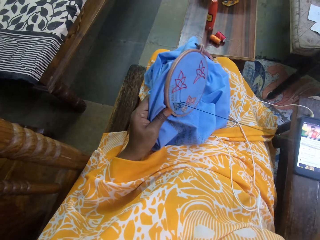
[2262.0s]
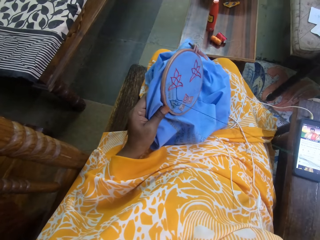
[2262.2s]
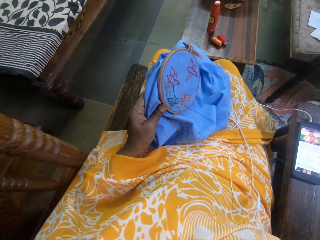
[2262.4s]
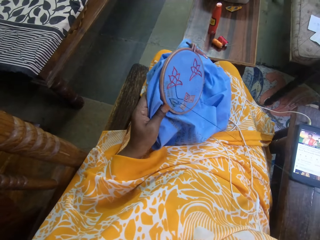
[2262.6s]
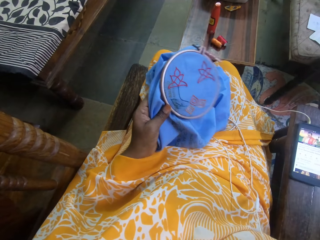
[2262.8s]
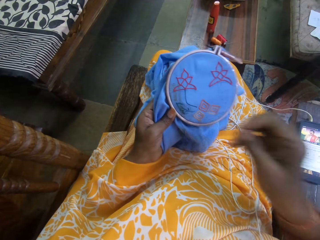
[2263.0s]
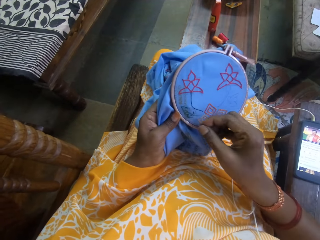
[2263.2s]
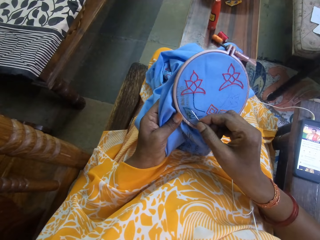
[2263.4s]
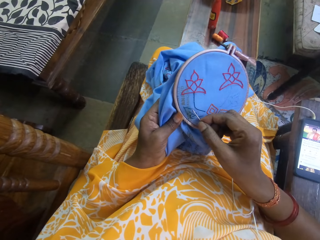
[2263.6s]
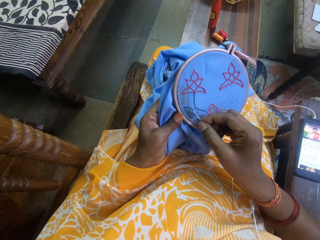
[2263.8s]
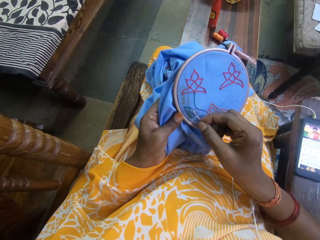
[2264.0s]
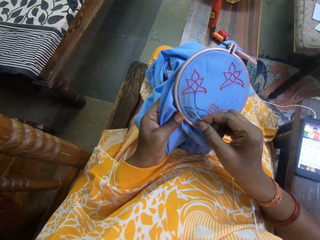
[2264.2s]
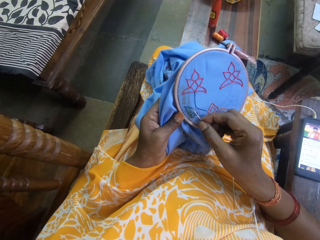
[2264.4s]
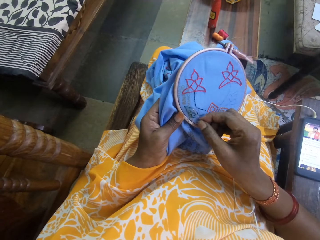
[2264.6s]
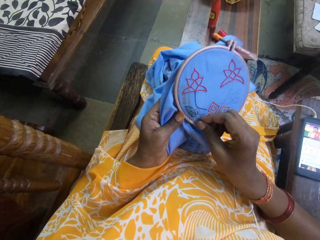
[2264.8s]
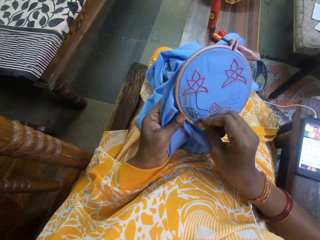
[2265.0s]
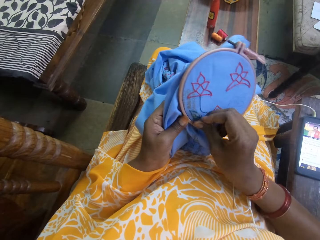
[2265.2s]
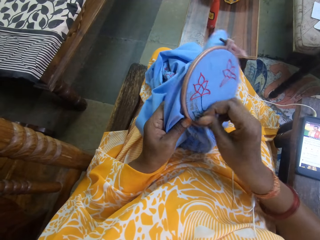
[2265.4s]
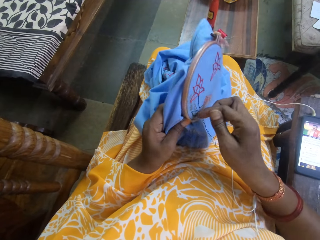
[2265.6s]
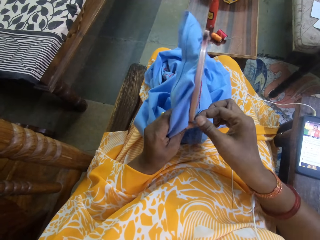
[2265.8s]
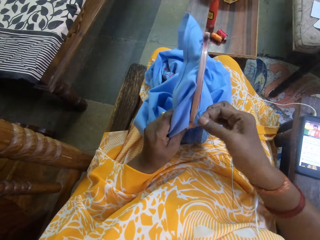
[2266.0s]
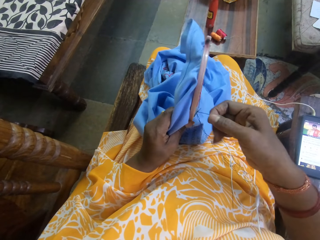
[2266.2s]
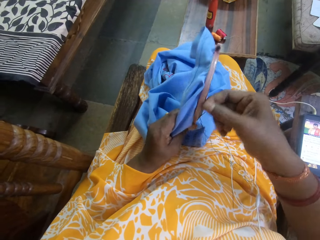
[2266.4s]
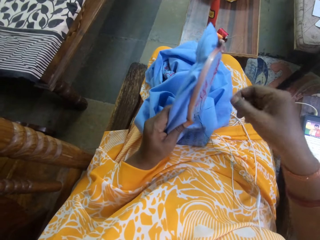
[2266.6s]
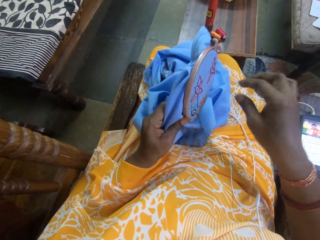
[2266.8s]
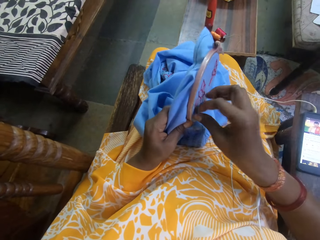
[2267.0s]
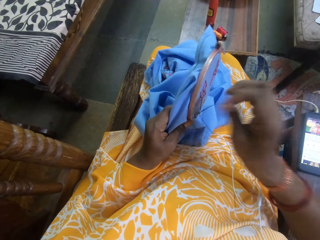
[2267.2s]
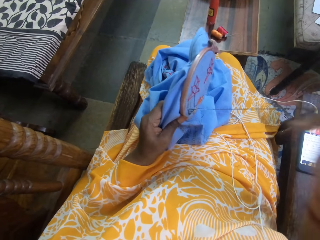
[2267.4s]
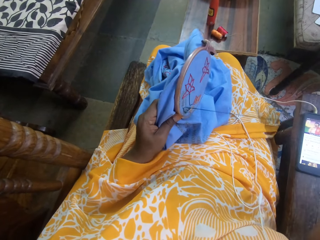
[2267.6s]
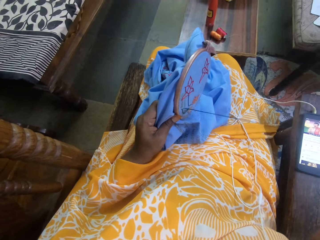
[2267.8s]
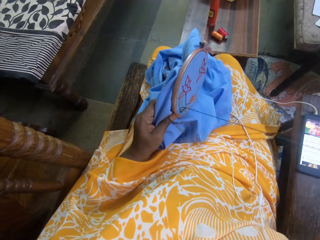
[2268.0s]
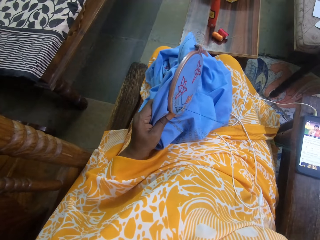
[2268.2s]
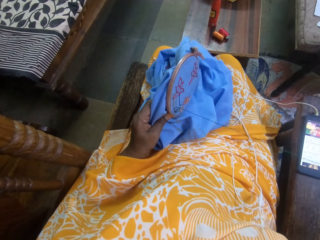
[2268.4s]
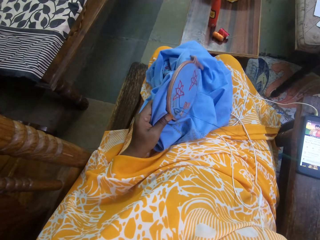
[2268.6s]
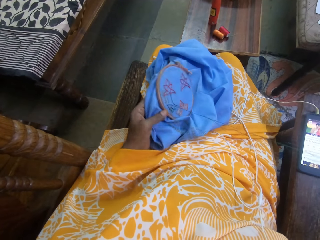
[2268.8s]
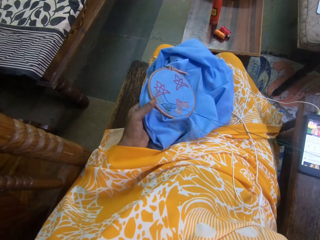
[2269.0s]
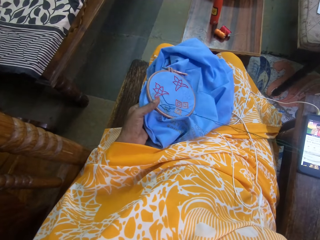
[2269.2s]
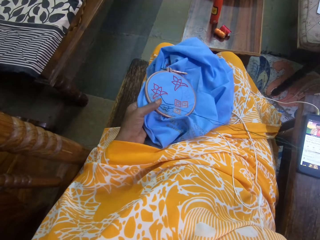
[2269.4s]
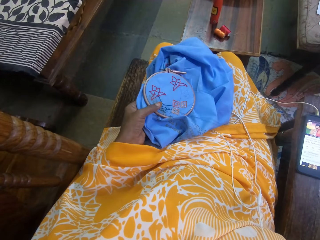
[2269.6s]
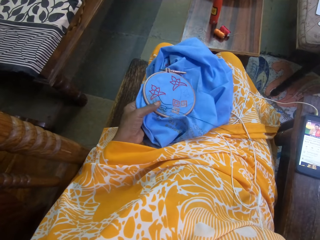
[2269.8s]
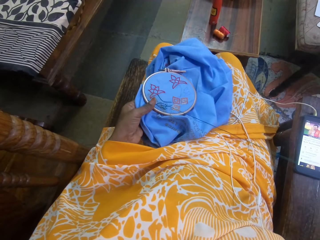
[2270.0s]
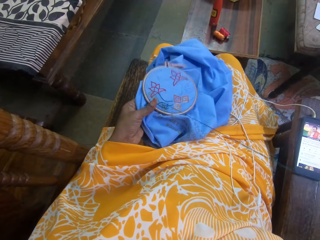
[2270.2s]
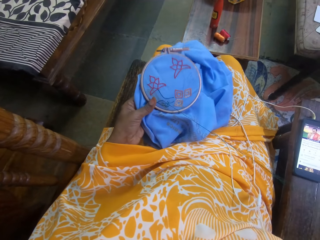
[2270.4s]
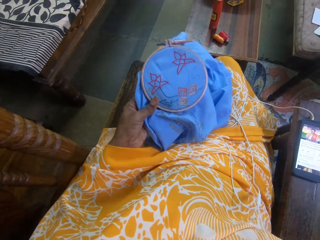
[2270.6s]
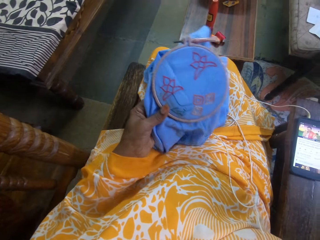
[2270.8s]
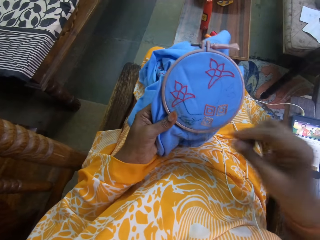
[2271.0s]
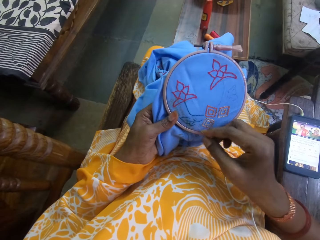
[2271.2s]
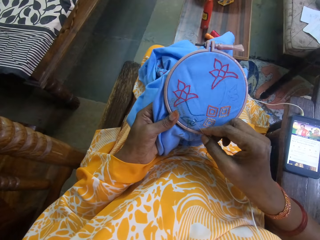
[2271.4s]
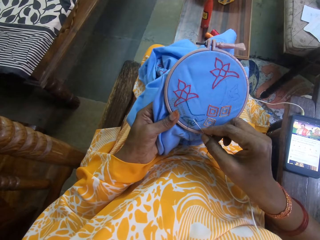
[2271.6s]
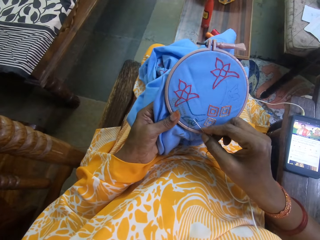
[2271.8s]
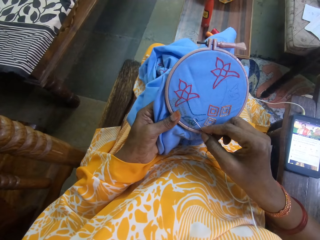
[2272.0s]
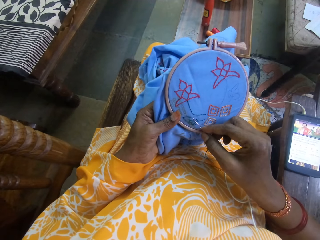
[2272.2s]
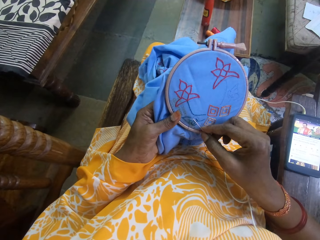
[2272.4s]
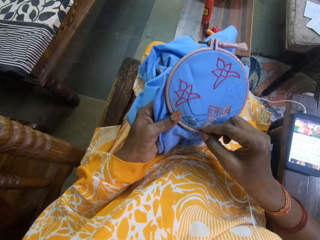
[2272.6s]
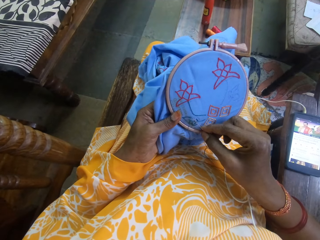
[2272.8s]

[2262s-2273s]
The camera wearer pulls the string through the knitting pad. She sews the knitting pad using an awl and the string. She turns the string on the knitting pad using her right hand. She pulls the string through the knitting pad. She places the knitting pad on her lap. She lifts the knitting pad.

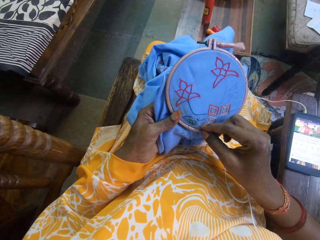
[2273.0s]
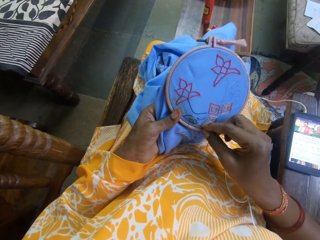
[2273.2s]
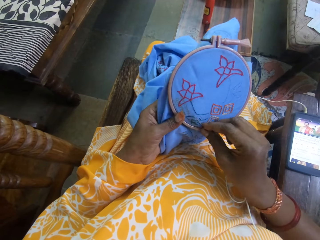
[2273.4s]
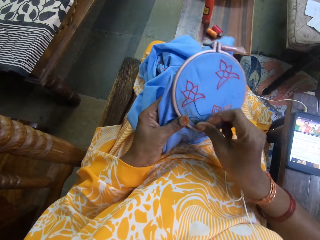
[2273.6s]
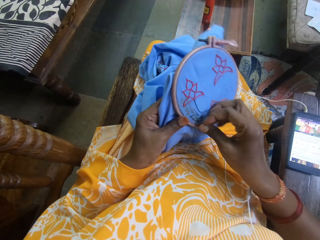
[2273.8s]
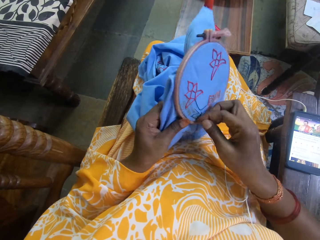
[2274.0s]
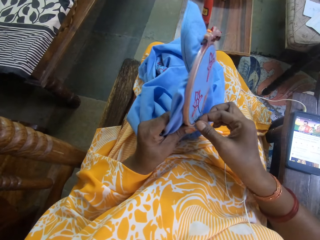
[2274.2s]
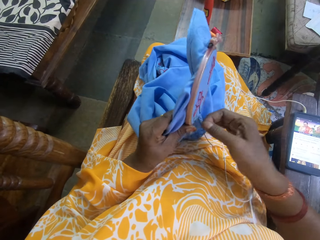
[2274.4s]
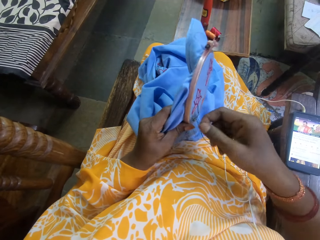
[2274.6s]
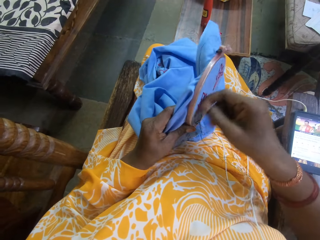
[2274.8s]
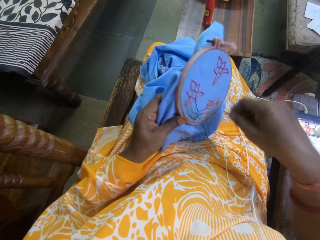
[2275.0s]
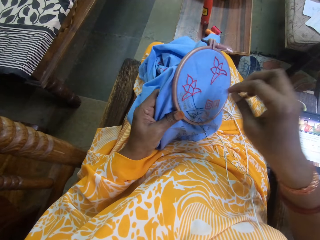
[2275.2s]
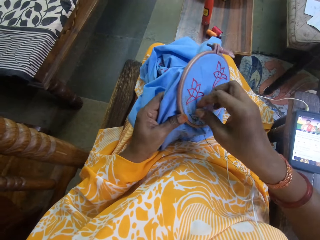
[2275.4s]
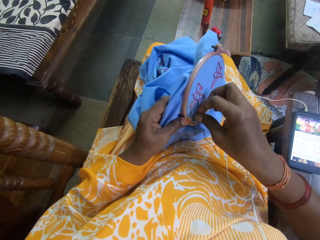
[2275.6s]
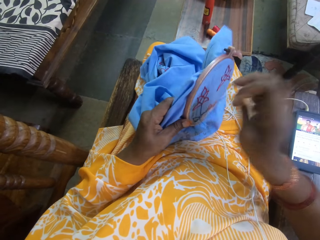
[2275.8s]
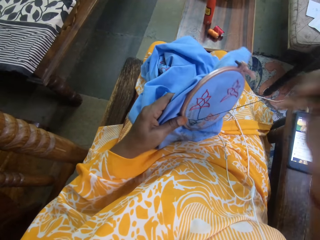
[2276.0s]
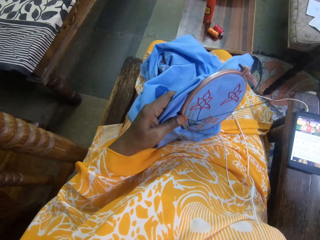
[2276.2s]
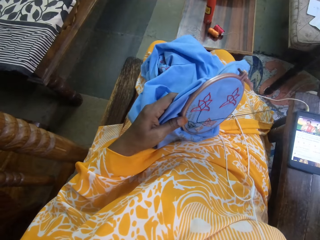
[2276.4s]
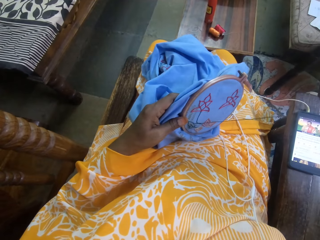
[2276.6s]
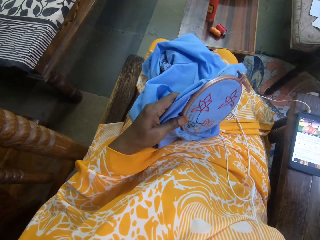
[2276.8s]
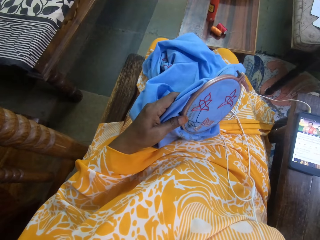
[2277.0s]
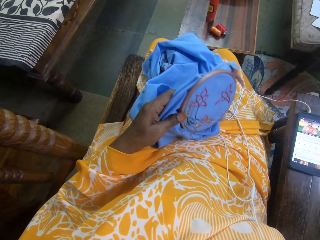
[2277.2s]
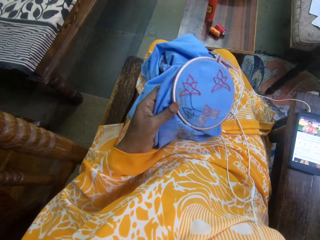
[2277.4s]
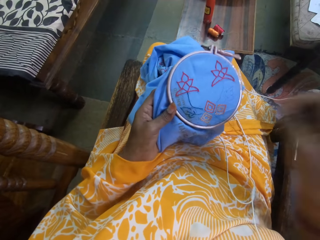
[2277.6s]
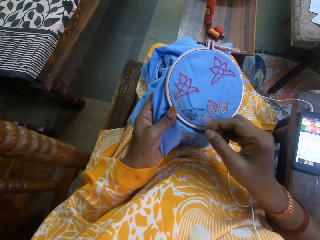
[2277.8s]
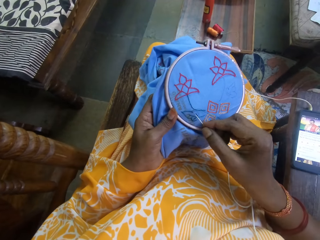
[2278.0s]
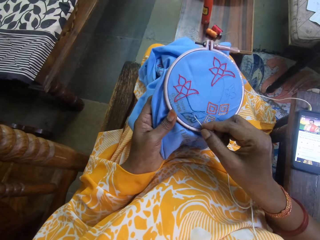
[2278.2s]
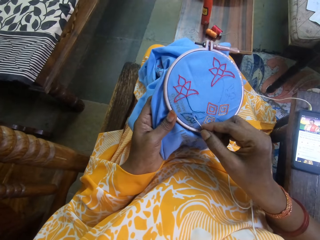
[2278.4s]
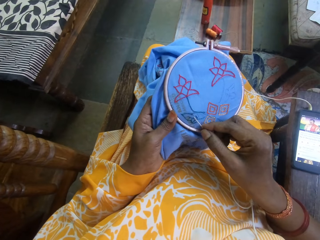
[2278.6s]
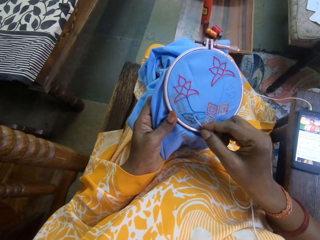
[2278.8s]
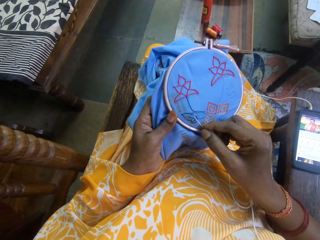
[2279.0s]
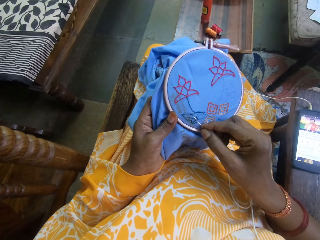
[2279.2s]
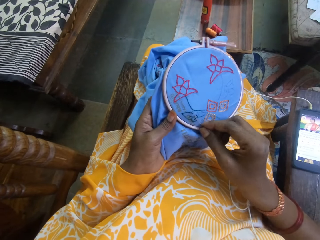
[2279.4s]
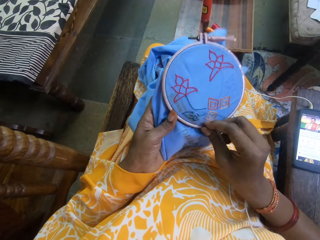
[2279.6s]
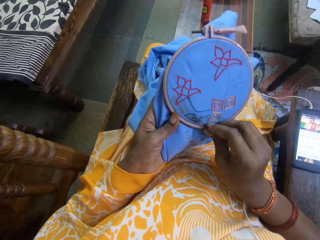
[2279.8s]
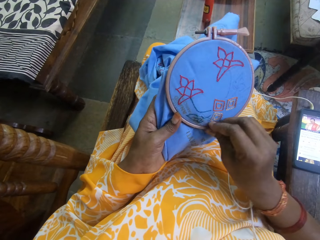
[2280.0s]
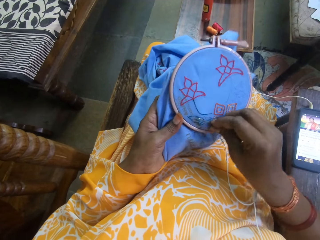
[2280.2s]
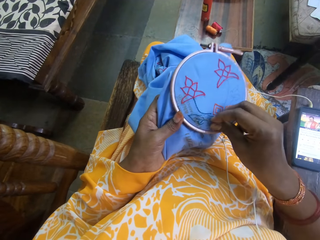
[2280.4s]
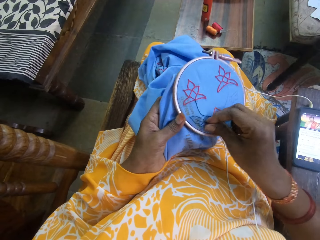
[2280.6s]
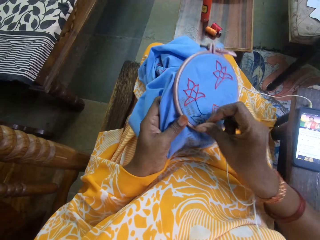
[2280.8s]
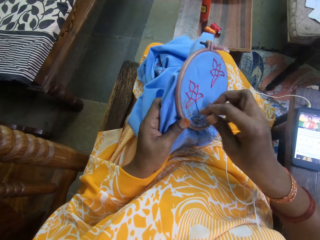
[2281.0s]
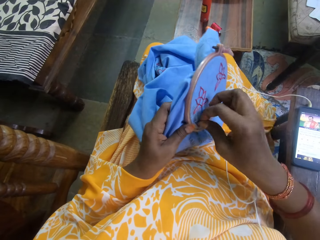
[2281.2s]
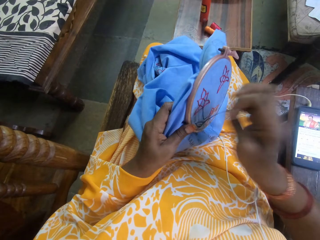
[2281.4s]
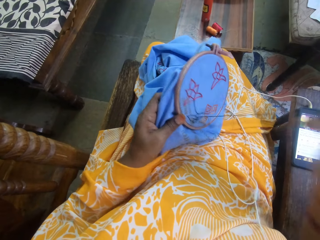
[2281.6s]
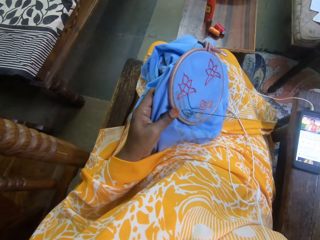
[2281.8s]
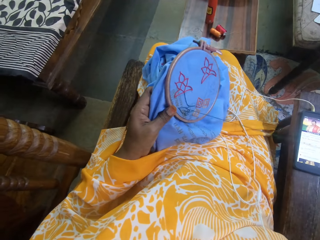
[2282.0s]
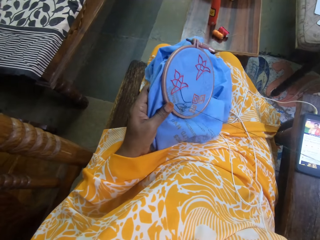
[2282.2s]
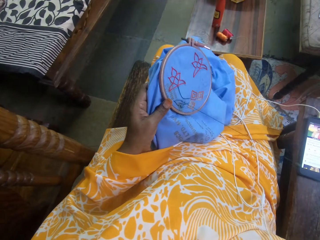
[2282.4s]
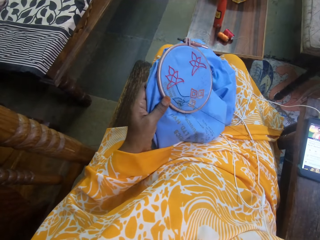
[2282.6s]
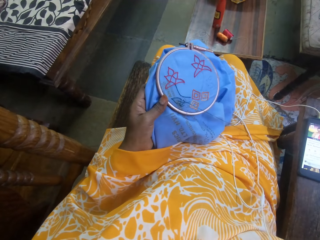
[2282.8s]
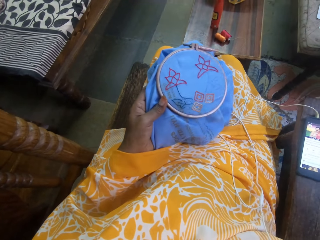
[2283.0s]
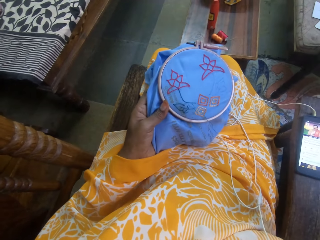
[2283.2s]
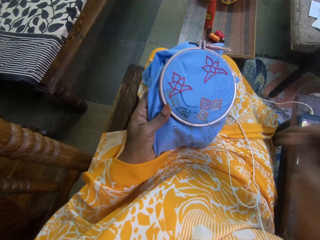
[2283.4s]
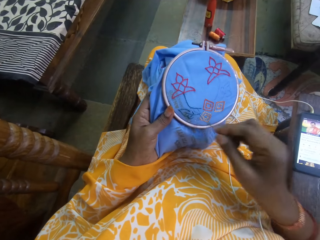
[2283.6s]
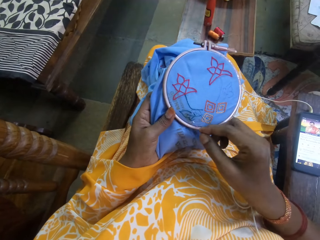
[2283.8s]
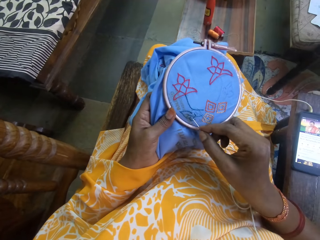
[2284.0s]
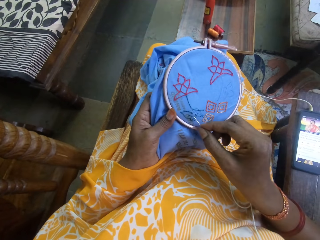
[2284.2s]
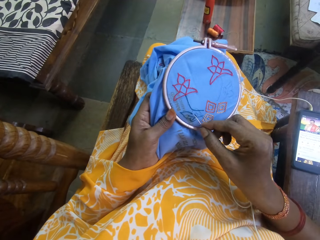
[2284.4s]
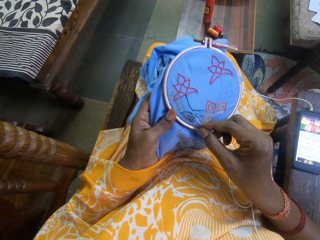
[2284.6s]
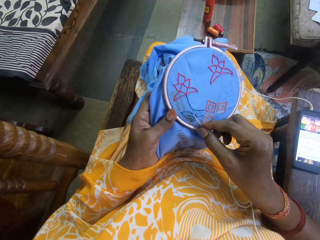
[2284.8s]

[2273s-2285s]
The camera wearer sews a knitting pad using an awl and a string. She turns the string on the knitting pad using her right hand. She pulls the string through the knitting pad. She sews the knitting pad using the awl and the string. She pulls the string through the knitting pad.
